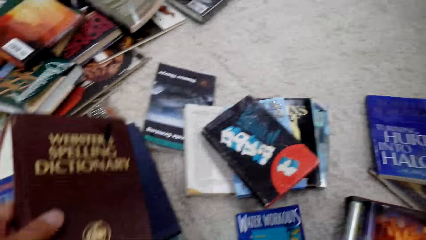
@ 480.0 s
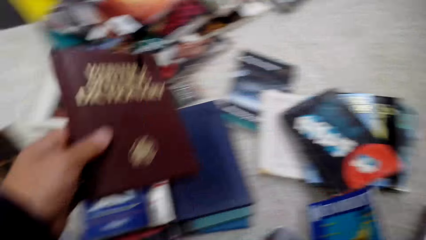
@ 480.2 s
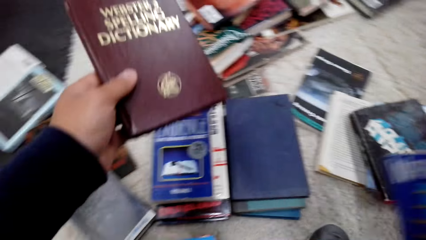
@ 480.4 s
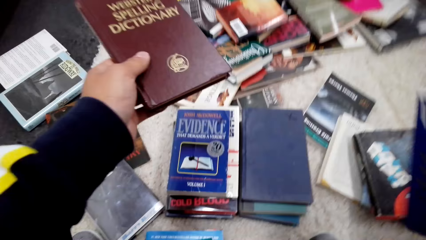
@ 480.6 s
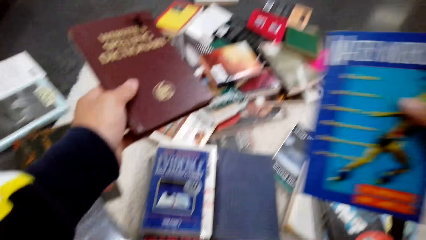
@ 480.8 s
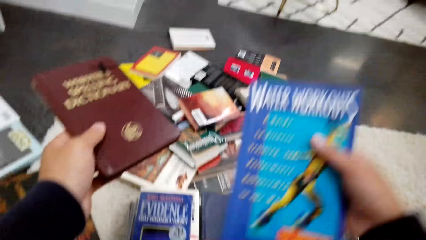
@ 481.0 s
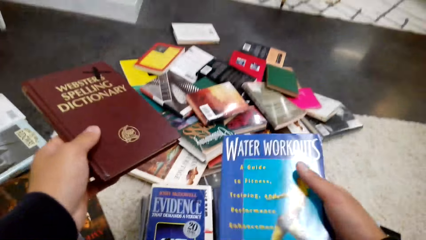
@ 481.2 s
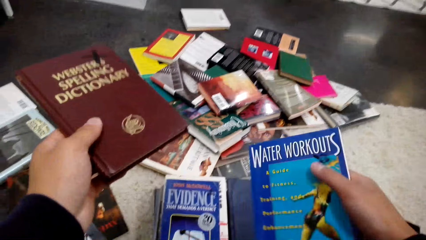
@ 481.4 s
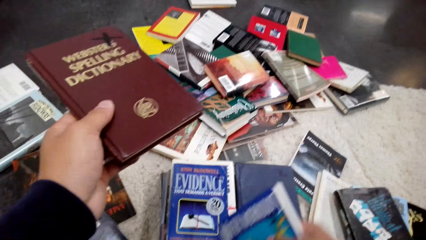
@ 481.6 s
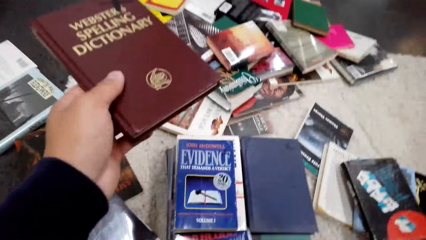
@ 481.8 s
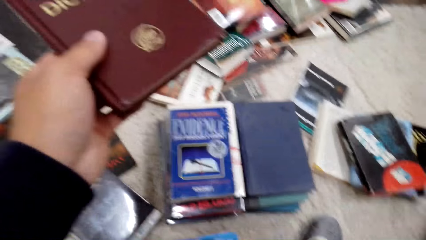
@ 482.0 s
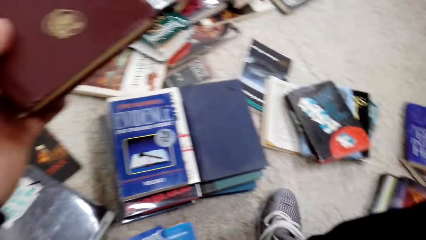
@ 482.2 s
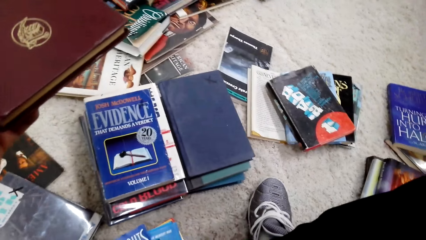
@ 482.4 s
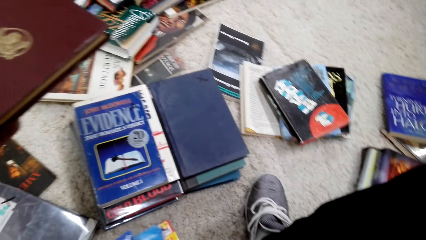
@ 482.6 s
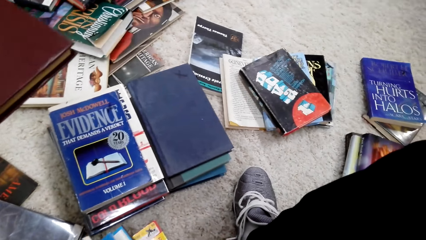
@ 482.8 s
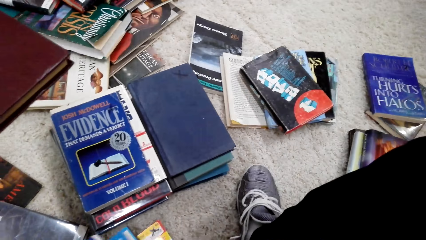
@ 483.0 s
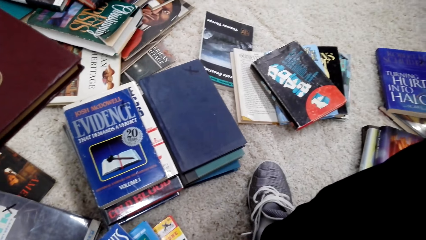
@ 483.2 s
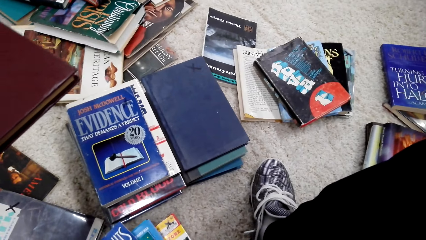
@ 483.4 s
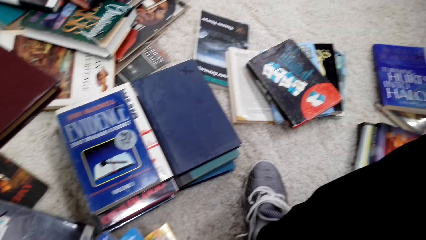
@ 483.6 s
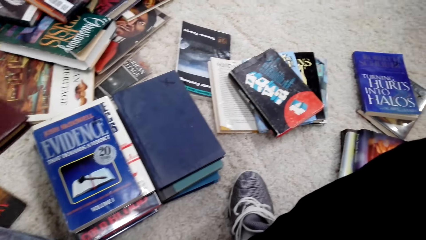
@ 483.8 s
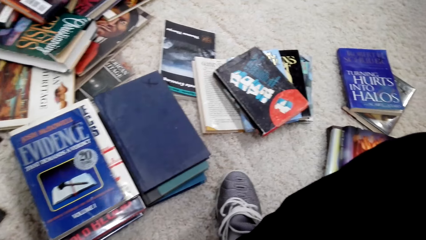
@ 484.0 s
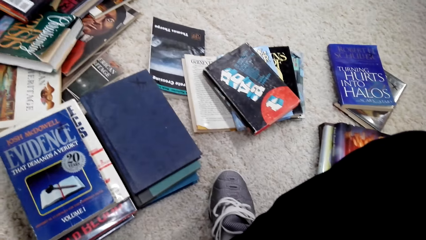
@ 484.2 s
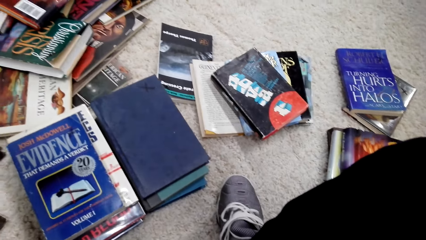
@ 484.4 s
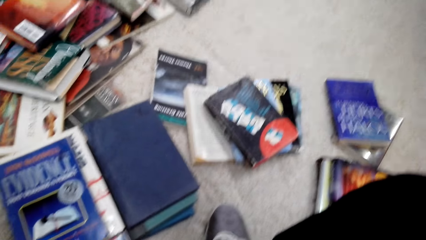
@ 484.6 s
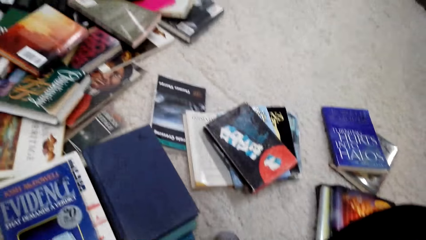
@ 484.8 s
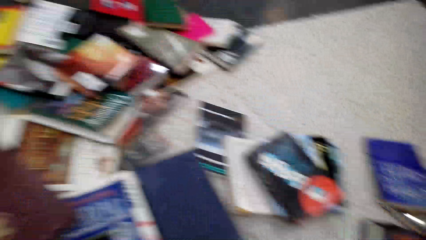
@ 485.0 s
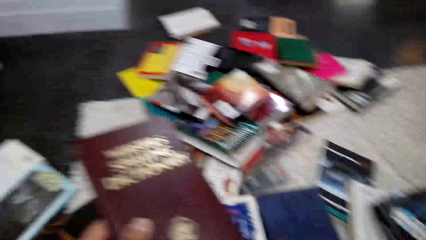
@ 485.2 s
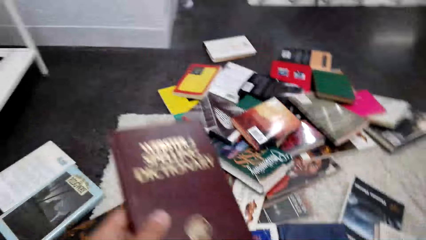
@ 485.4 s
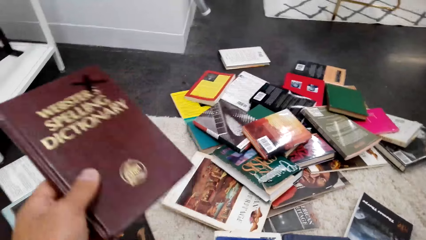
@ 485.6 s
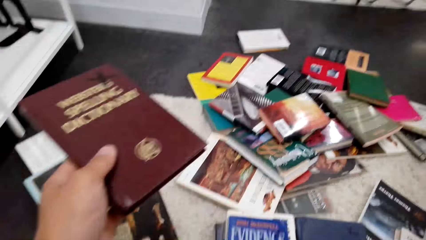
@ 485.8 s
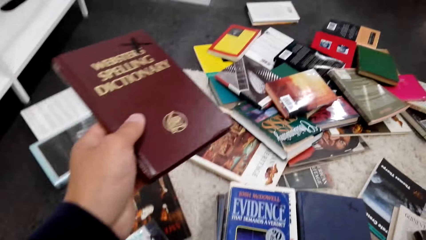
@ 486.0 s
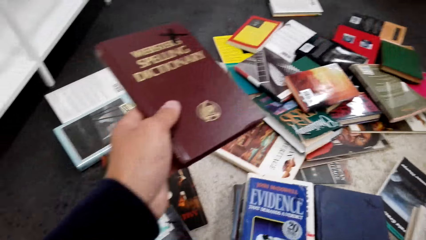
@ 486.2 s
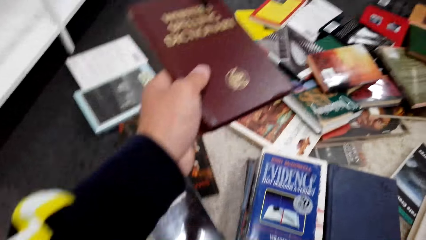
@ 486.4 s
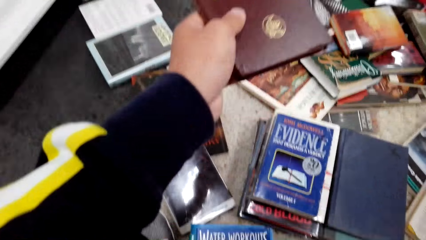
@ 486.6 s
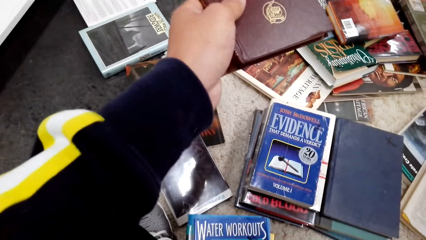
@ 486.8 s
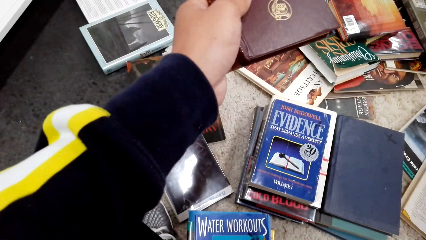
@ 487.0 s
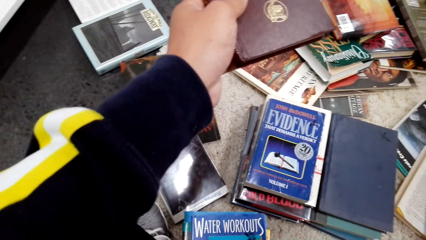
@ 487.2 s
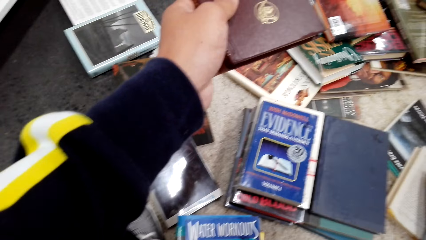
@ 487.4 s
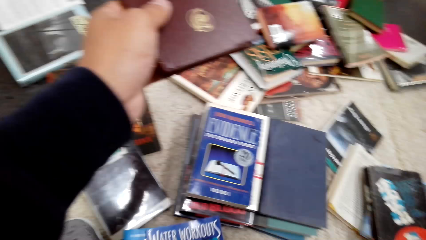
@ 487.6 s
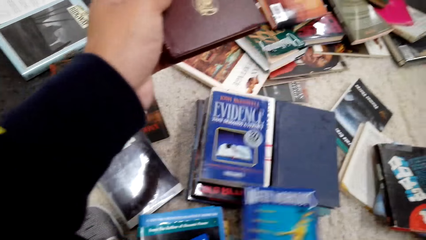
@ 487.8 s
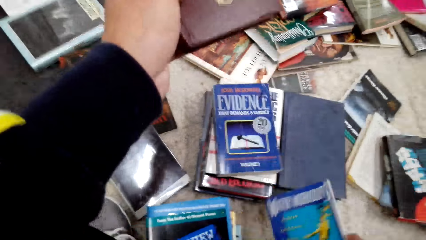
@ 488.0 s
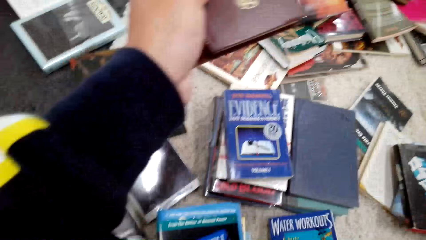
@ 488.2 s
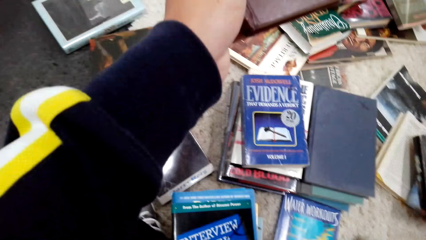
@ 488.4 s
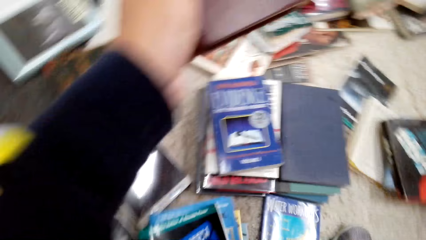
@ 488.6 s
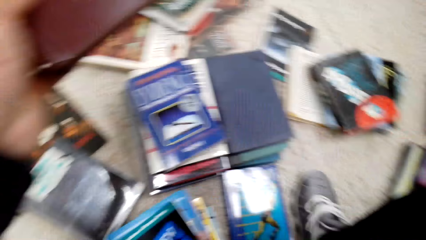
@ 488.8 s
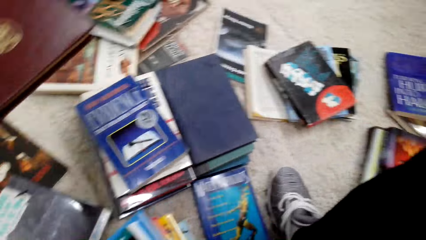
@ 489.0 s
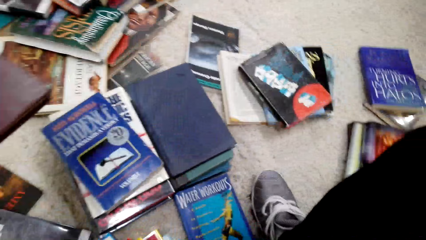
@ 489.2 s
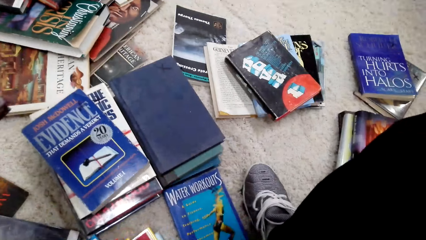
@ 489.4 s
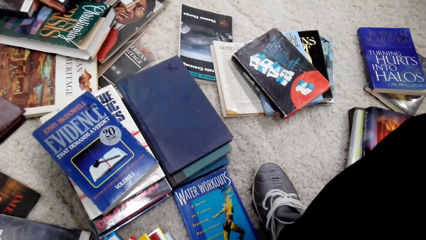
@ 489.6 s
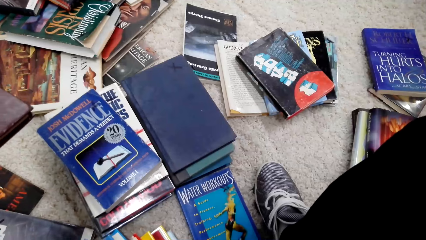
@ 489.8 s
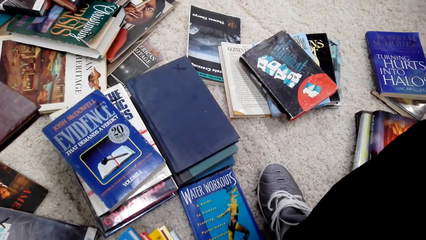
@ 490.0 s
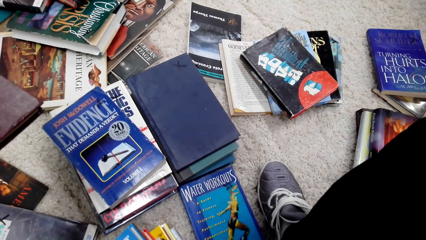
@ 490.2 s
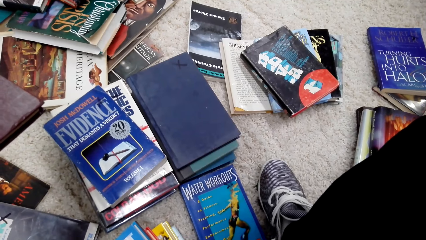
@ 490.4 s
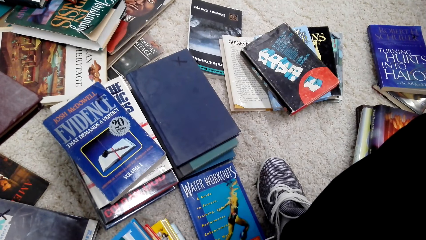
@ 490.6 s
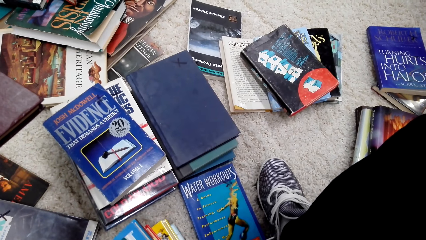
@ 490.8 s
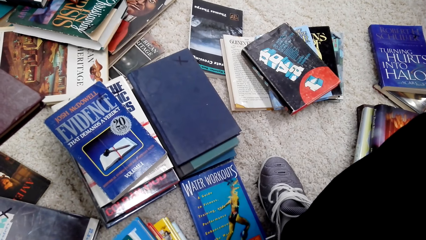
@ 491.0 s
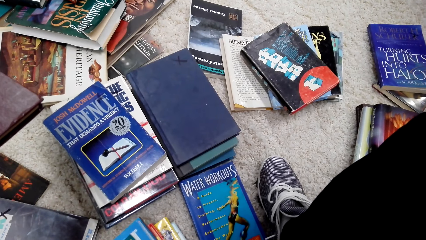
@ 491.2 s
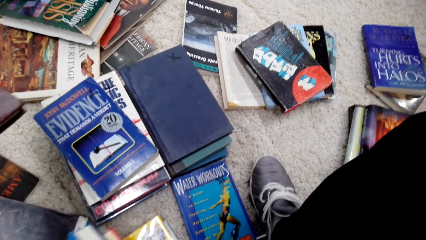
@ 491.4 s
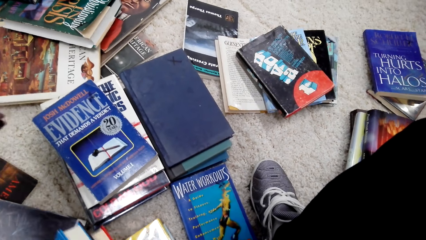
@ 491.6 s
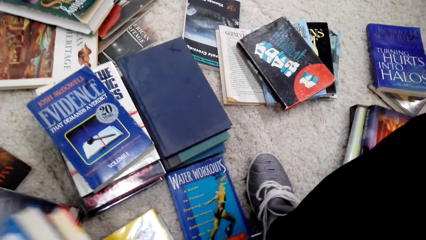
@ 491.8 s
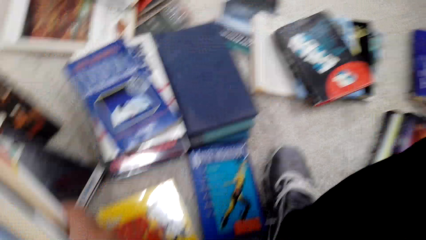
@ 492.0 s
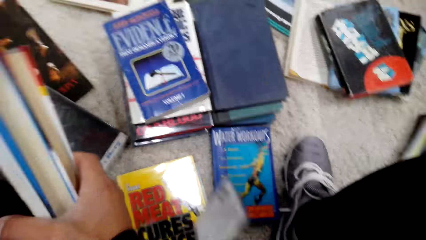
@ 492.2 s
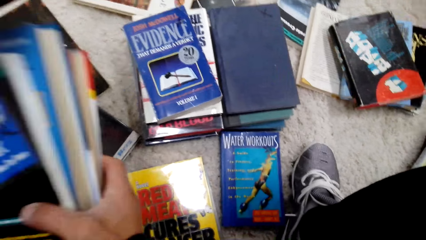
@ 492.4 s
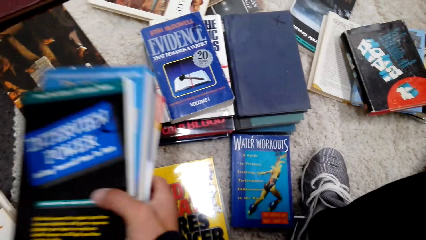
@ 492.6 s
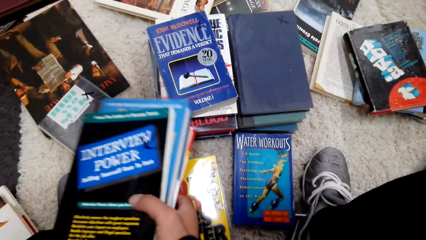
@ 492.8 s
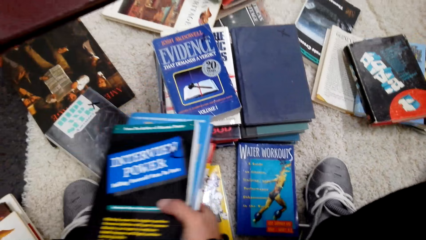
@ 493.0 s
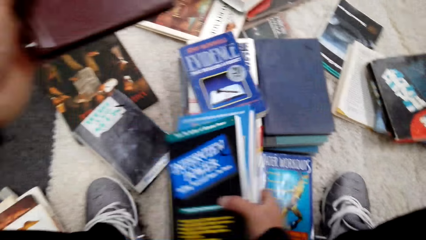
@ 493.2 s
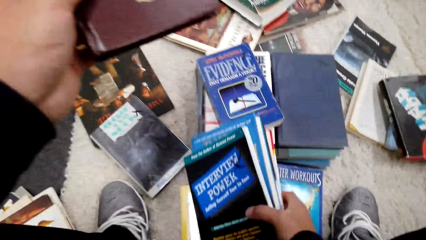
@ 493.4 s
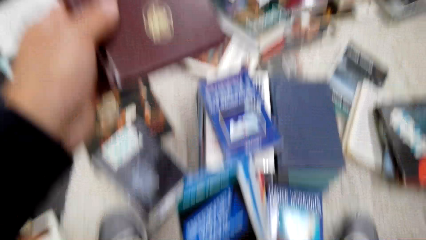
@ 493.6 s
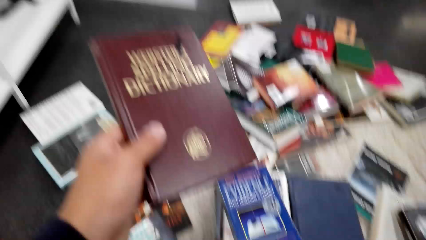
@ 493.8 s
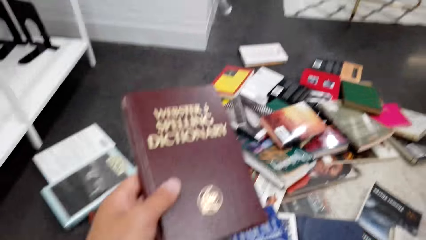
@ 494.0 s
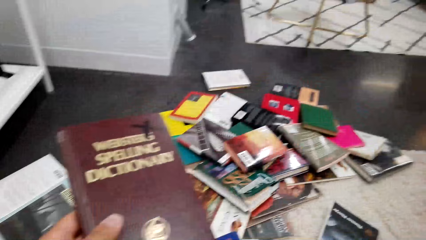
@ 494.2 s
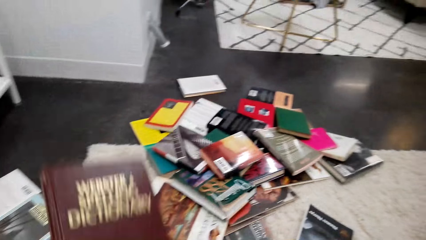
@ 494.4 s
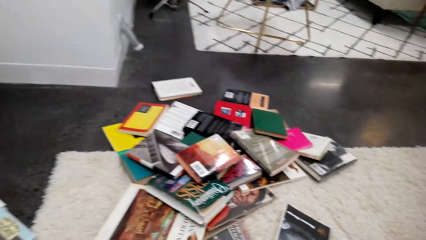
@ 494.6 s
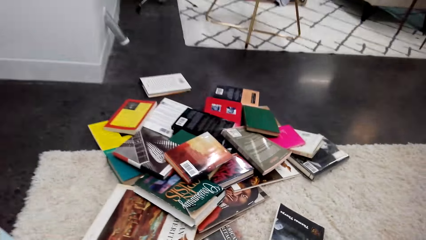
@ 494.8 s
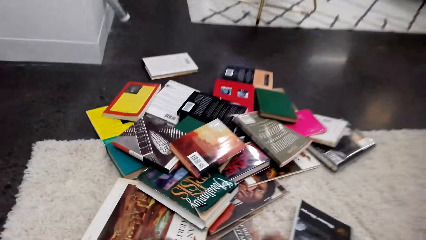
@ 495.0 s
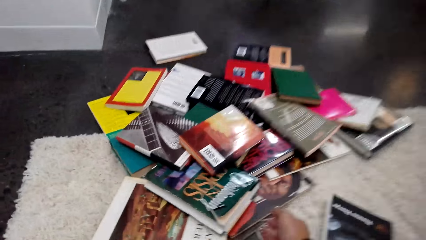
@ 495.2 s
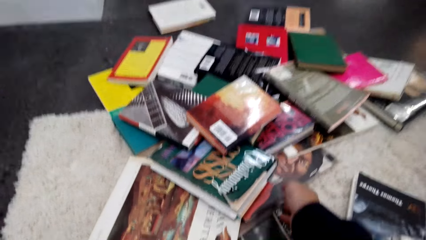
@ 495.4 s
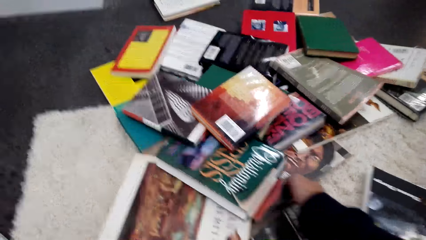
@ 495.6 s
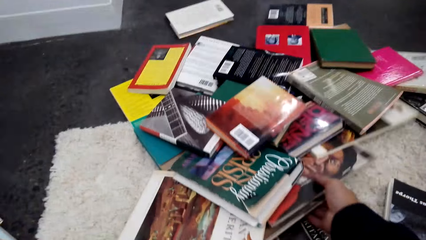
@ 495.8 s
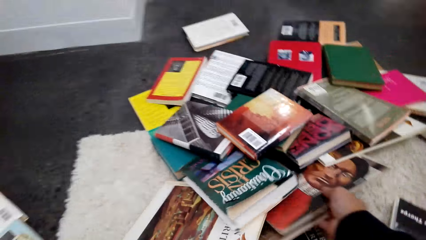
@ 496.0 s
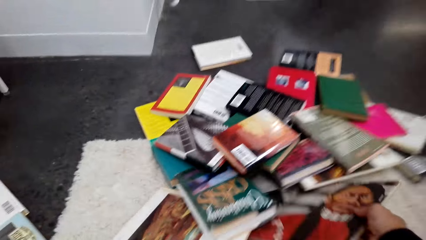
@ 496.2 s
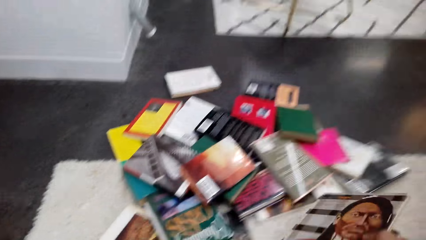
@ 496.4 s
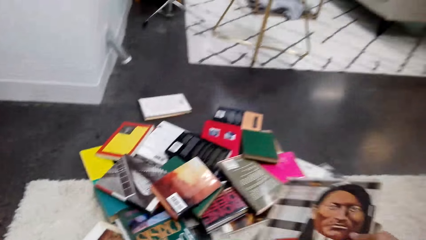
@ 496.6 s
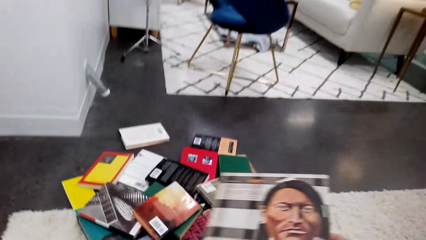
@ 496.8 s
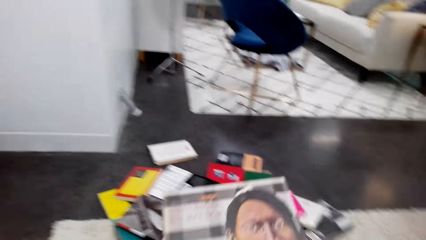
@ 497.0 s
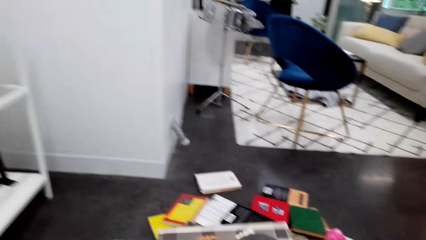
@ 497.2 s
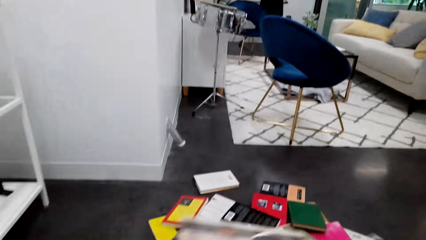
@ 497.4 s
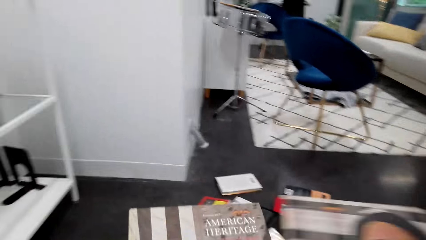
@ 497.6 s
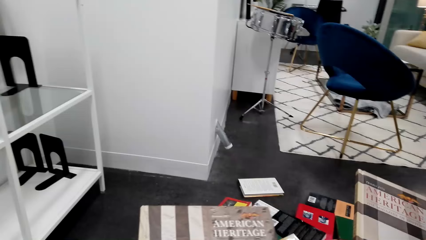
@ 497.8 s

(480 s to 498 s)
The camera wearer picks up a book. They put down books. They put down a book. They pick up books. They pick up books again.
